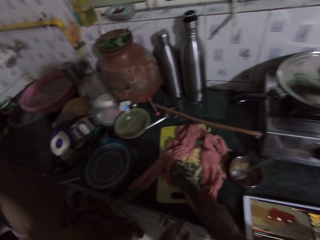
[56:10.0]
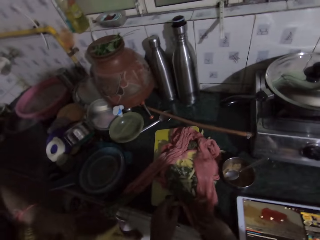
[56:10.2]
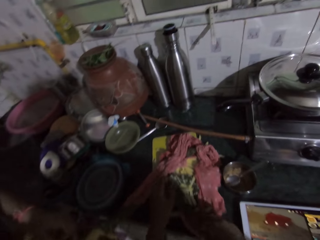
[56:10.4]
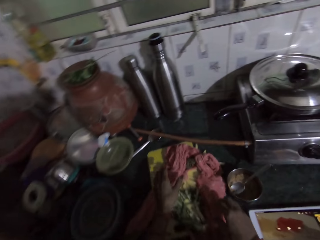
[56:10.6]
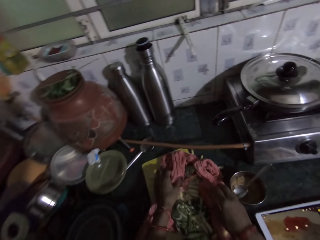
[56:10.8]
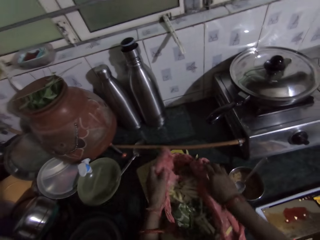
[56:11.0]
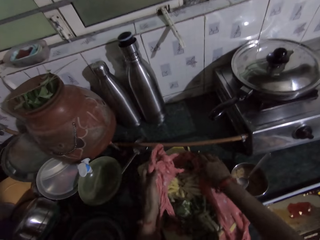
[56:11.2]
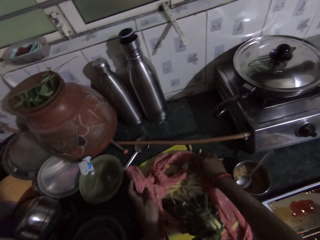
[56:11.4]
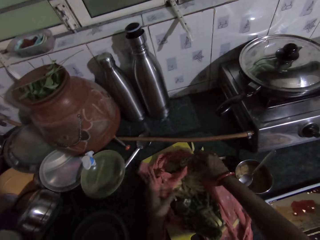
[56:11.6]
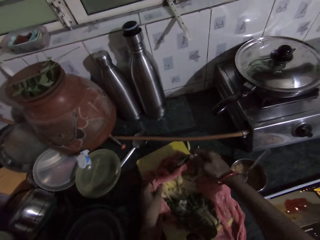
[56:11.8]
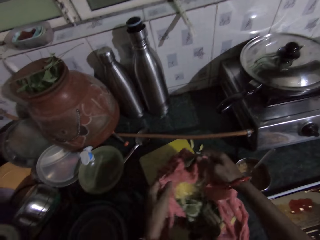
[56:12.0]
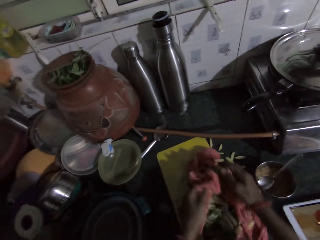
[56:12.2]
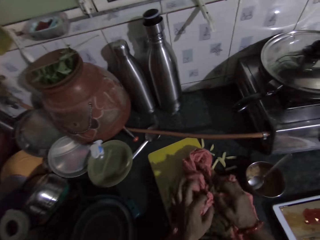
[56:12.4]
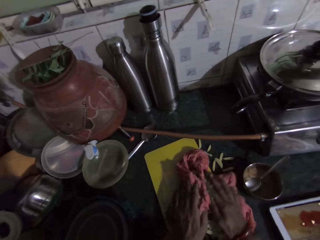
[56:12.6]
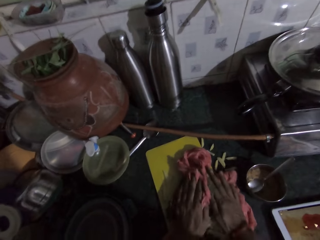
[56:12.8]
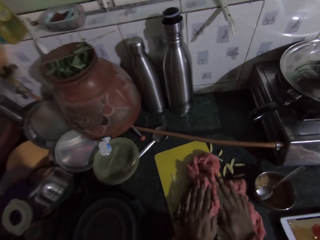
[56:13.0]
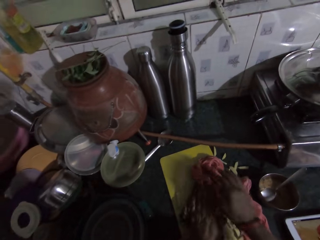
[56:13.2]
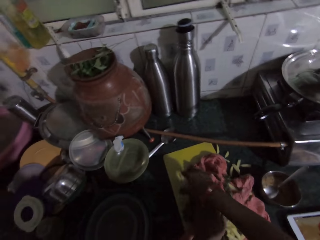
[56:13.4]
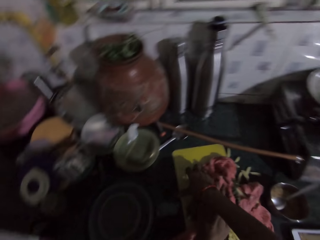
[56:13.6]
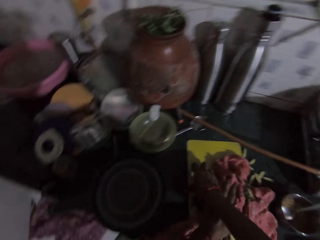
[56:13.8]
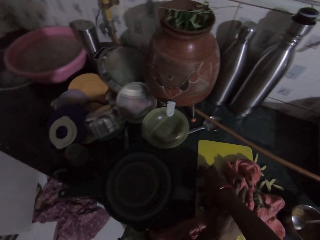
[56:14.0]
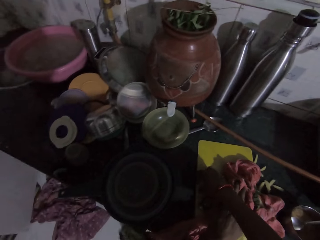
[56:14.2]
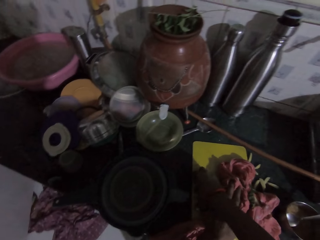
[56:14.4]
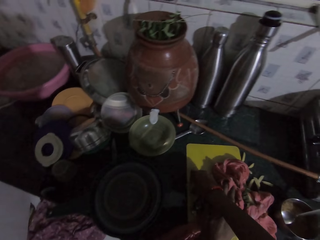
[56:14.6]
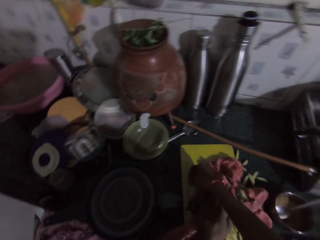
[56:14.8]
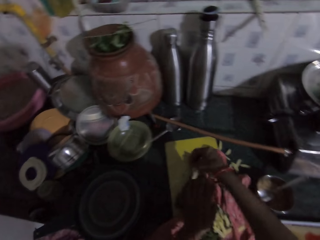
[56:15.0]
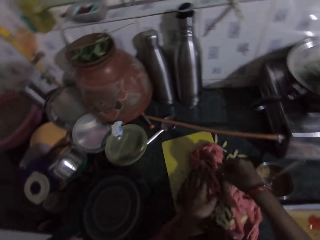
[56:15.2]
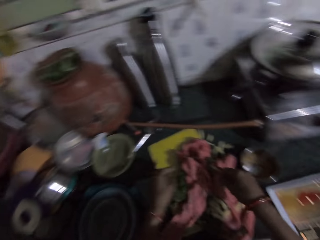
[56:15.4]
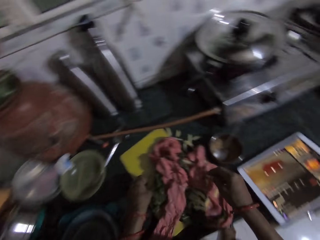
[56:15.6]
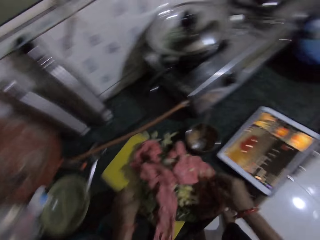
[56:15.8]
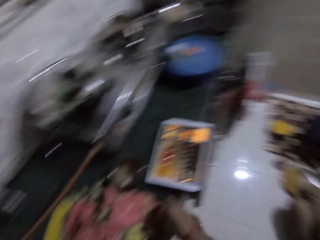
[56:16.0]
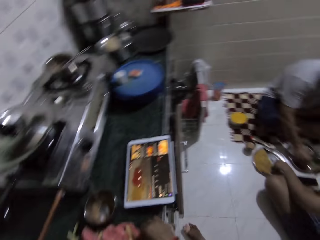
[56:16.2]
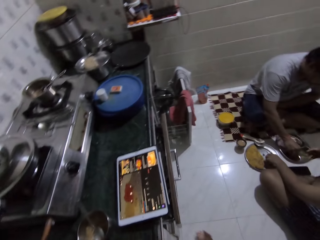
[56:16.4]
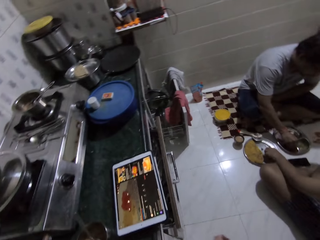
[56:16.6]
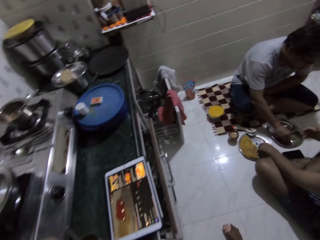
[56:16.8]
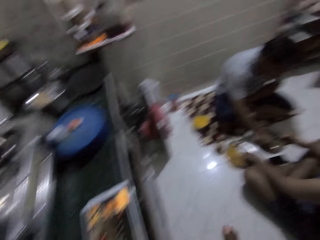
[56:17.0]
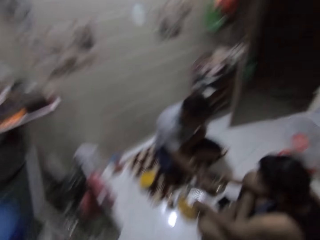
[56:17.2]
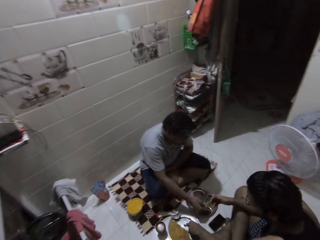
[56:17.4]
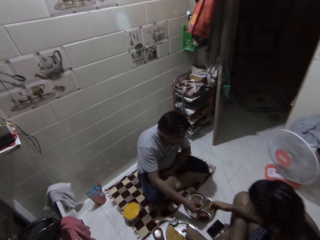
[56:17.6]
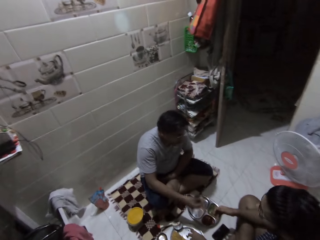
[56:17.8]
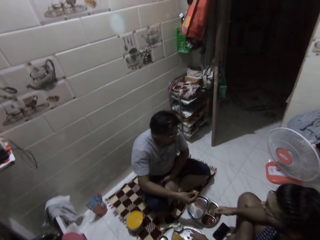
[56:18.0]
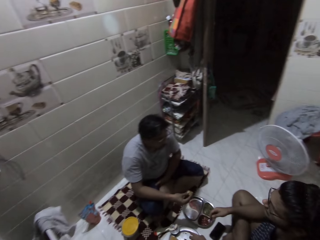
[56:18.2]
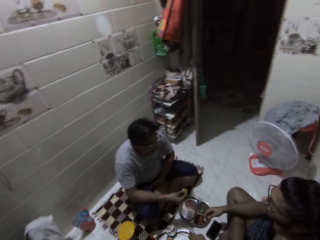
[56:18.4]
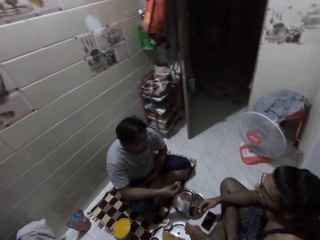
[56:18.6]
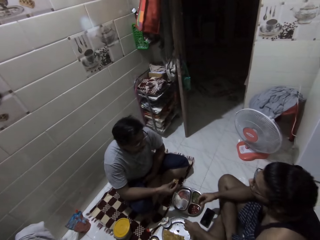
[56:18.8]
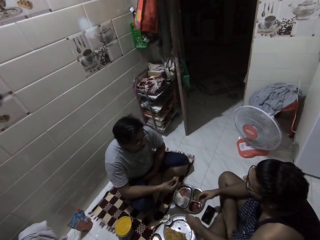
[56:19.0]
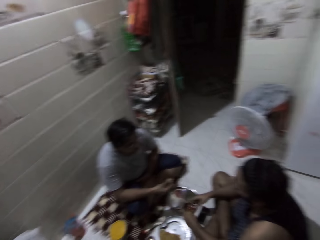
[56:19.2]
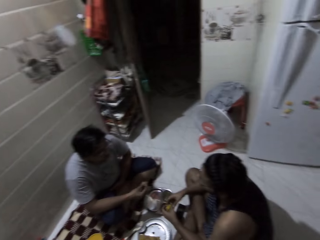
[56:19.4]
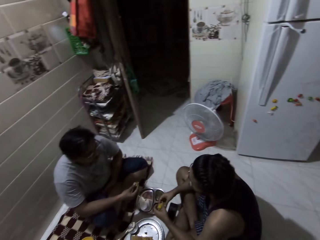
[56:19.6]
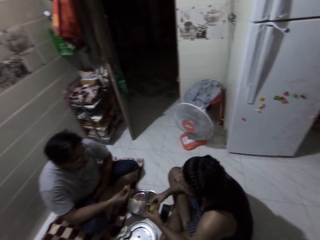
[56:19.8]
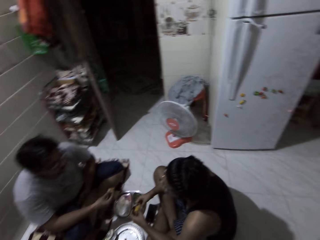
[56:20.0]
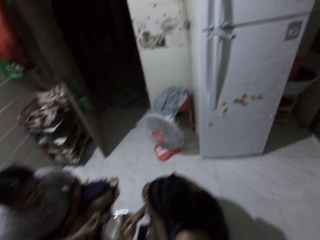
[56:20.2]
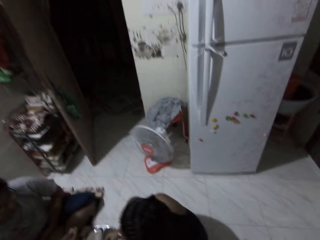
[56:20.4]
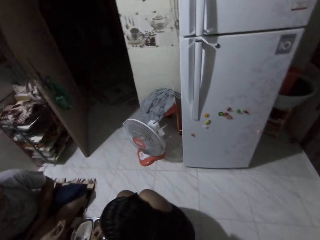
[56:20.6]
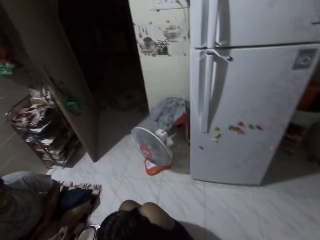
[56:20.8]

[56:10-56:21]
The camera wearer adjusts a cloth on the countertop with both hands. She holds the cloth. She picks up potato chips on a chopping board with her right hand. She puts the potato chips in her right hand inside the cloth on the countertop. A man takes aloo from a plate on the ground with his right hand. The camera wearer walks in the kitchen. Another man interacts with the first man. The camera wearer looks around the kitchen.

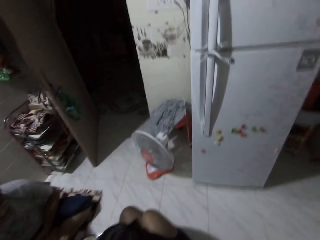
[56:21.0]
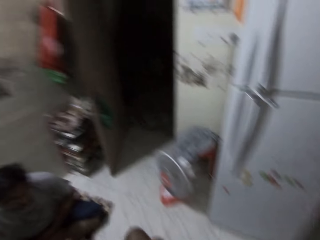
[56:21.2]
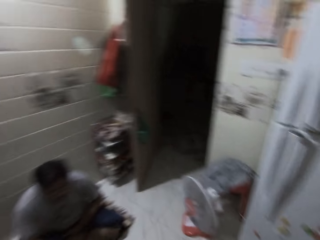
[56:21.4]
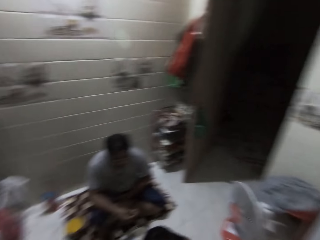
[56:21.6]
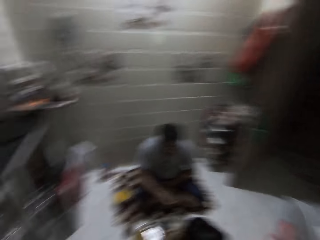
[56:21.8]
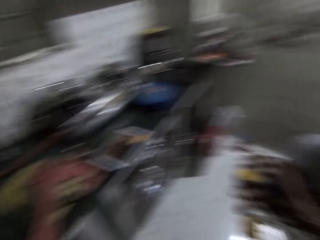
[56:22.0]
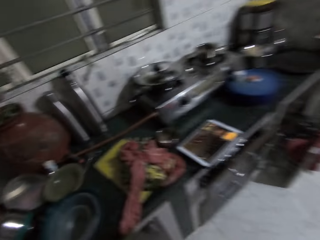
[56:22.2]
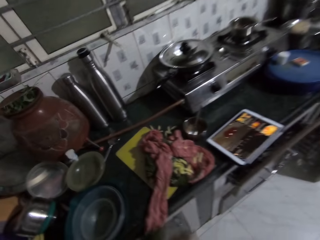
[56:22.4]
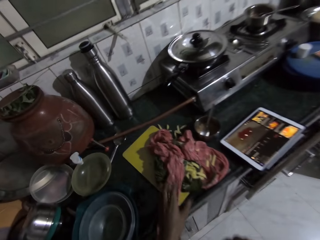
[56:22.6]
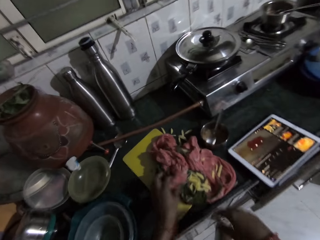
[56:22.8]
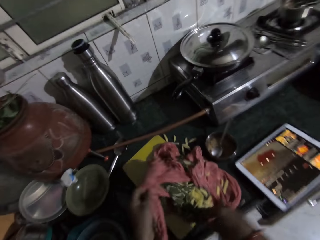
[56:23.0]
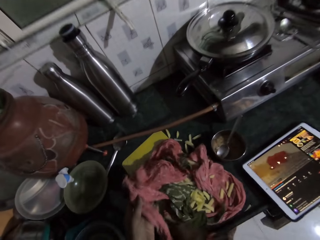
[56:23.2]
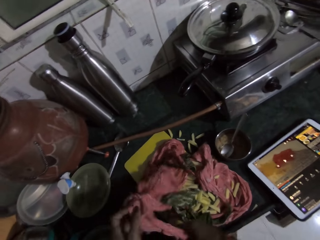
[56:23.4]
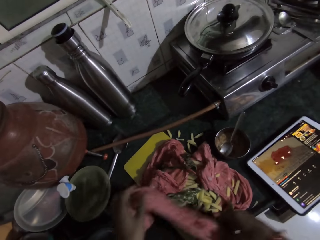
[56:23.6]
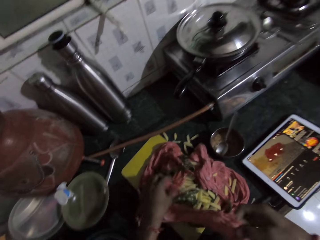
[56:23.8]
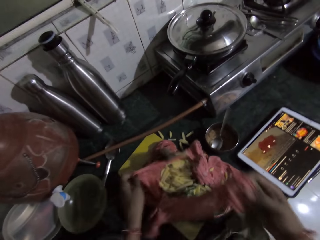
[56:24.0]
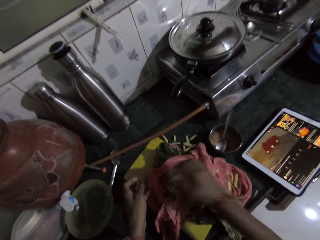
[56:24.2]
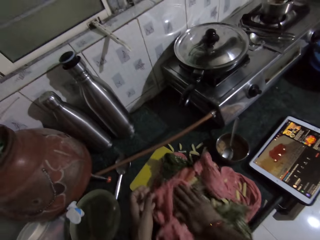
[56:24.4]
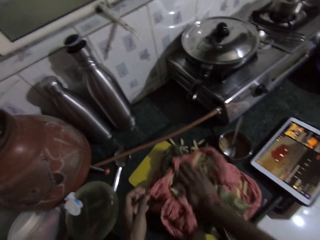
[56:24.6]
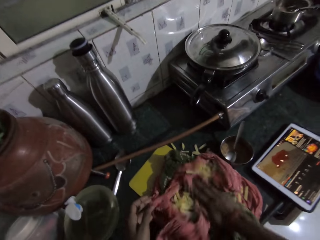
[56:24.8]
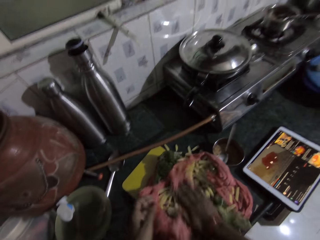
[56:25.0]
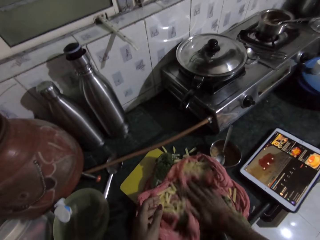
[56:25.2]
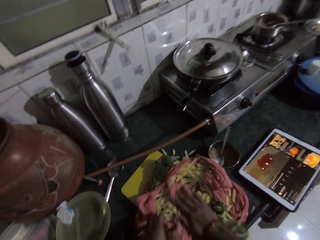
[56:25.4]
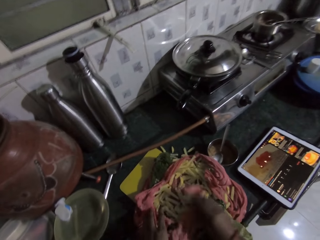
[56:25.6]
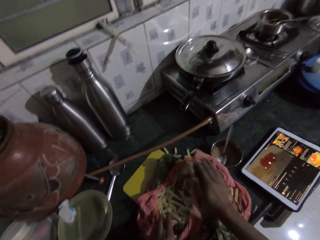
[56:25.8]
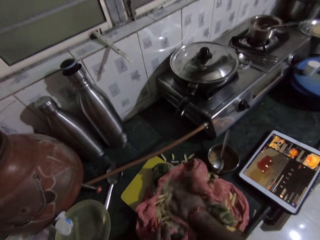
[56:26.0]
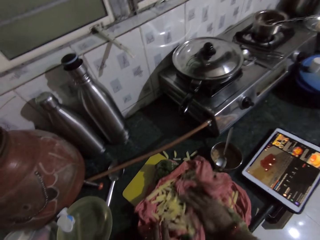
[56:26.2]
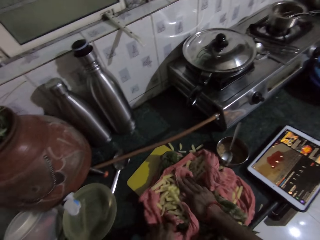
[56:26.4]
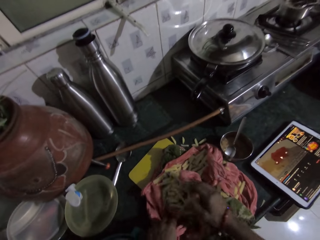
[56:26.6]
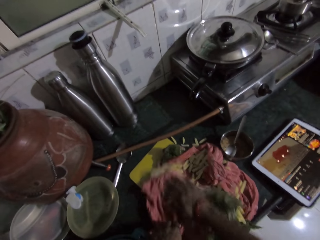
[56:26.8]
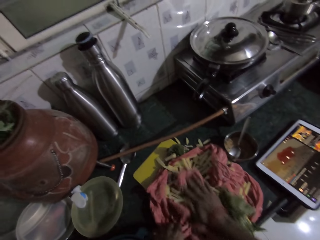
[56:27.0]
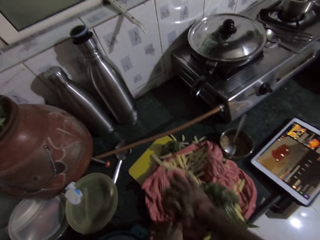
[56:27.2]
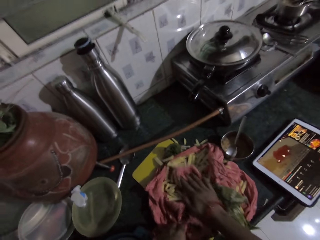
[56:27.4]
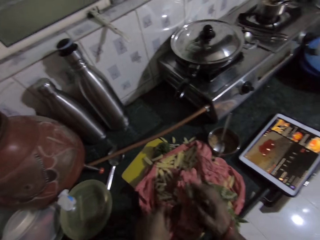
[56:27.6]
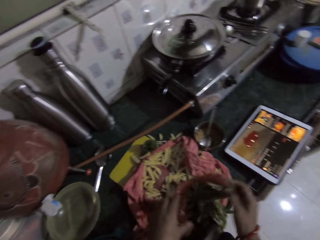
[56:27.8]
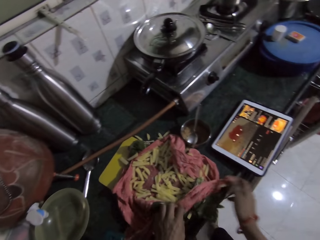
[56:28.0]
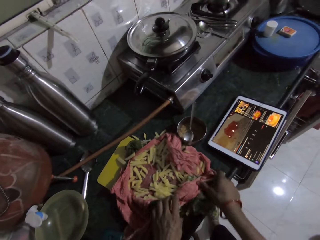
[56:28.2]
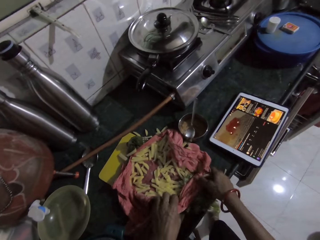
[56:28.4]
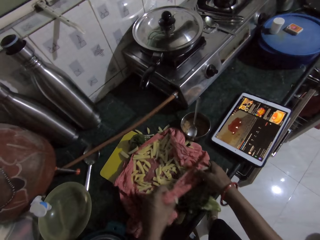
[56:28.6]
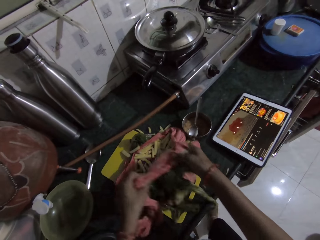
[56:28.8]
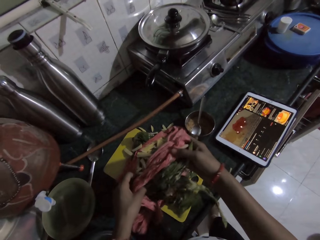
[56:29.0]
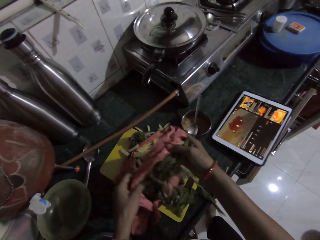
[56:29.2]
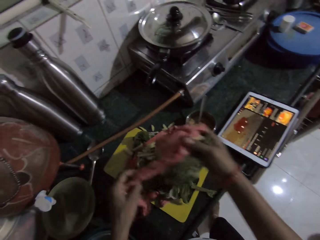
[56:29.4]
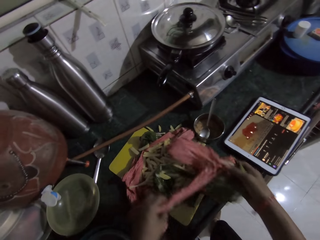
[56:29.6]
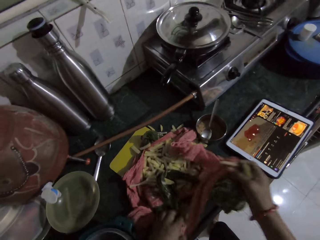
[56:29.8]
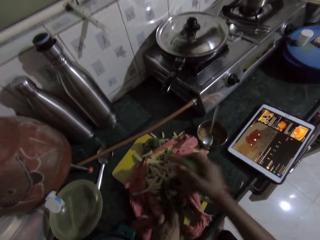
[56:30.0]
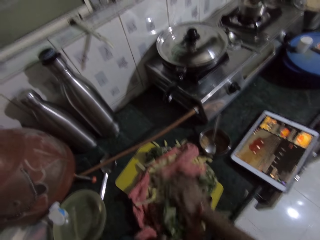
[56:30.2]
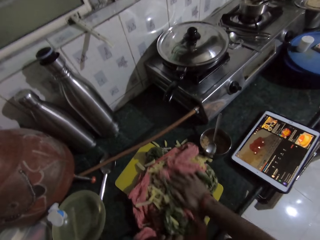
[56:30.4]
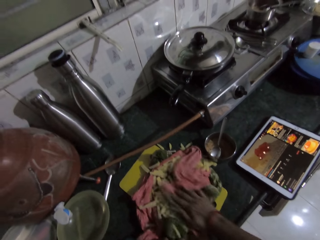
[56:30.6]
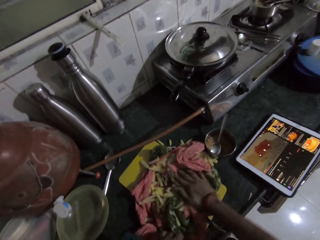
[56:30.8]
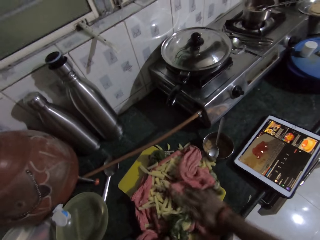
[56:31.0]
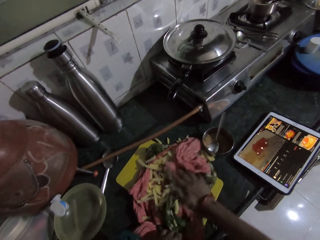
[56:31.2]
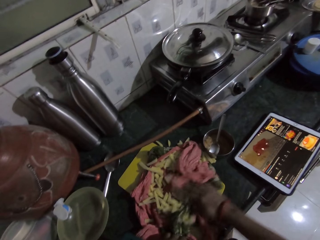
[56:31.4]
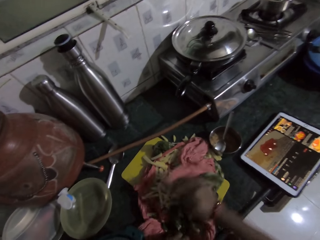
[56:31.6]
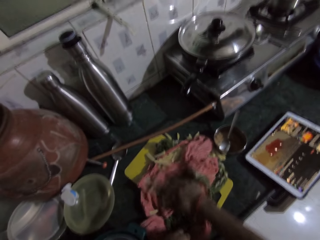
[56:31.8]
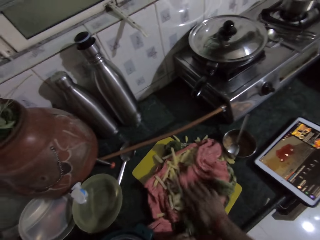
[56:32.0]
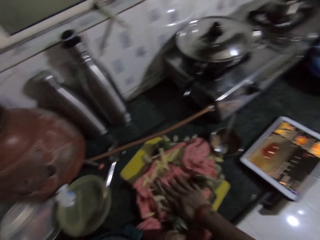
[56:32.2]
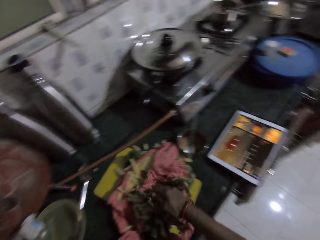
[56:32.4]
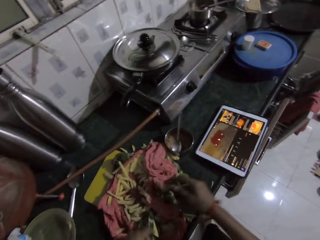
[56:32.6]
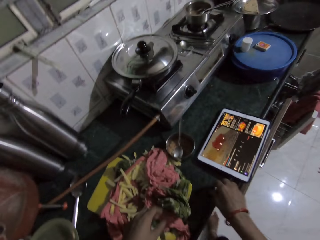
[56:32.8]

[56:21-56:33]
The camera wearer presses the cloth on the countertop with both hands against the potato chips. They hold the cloth. They scrub something.
